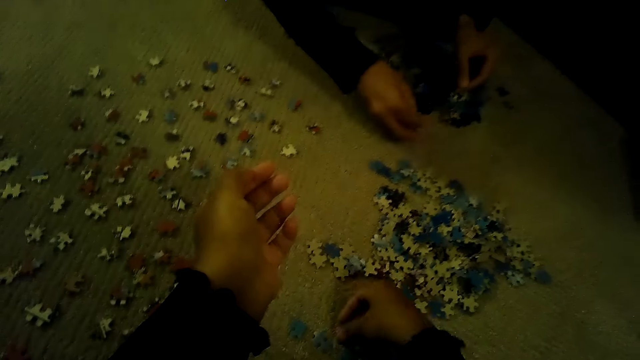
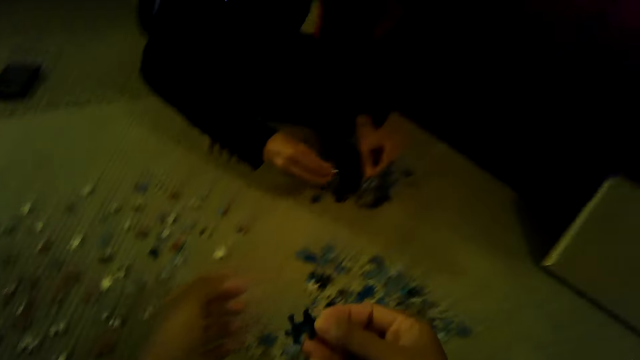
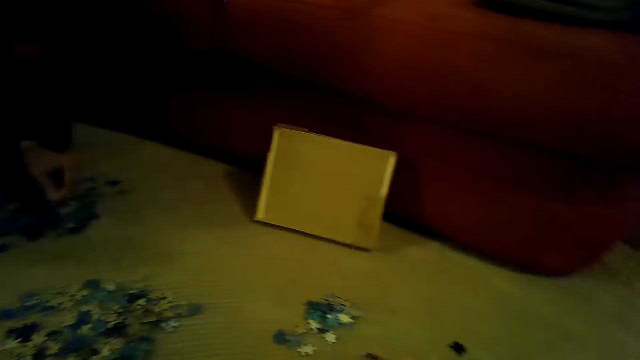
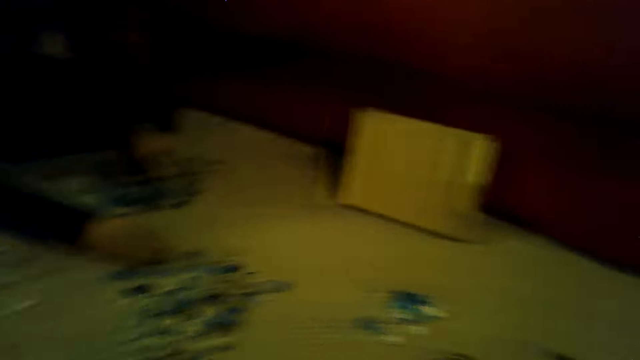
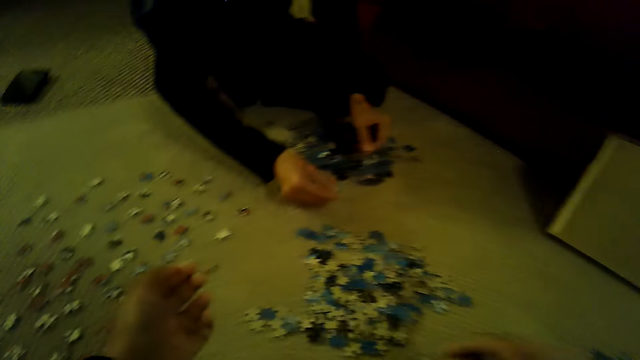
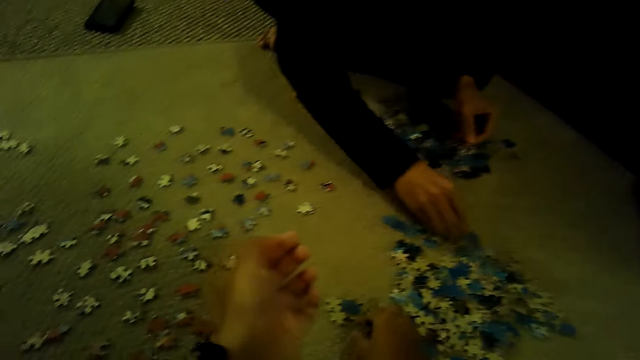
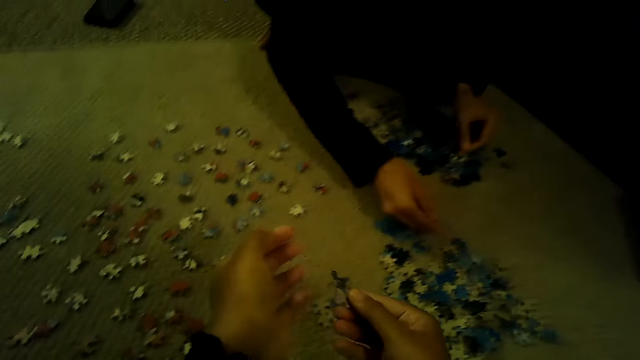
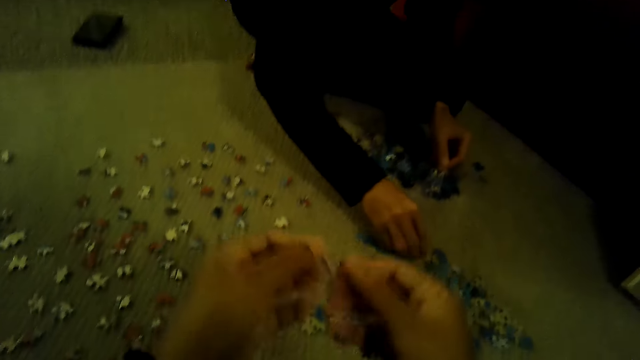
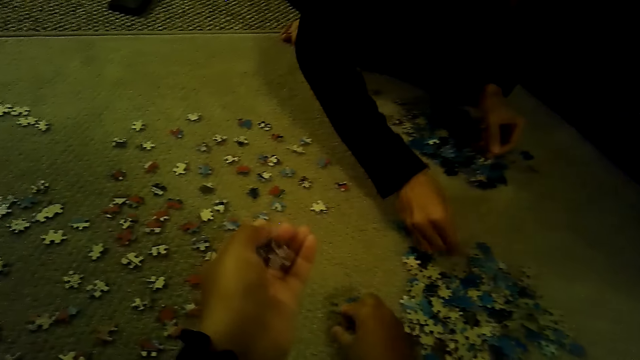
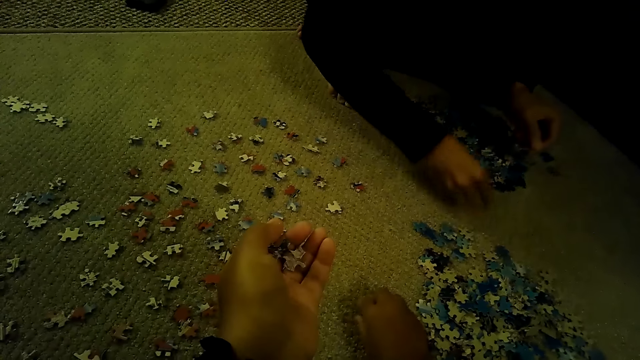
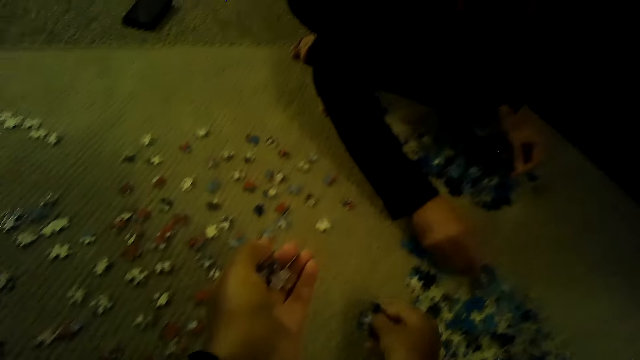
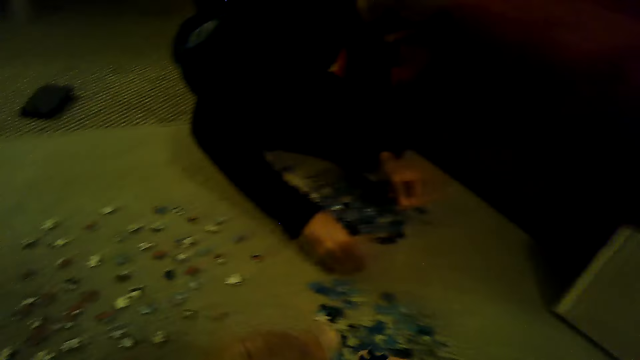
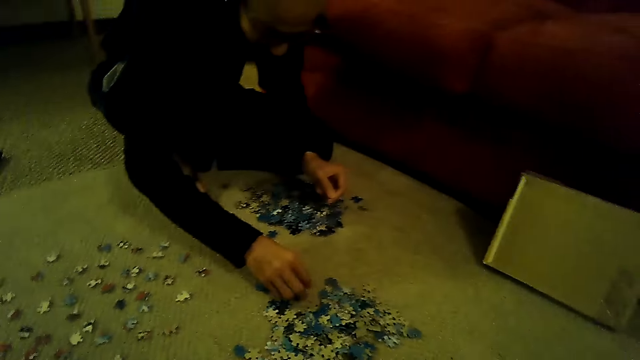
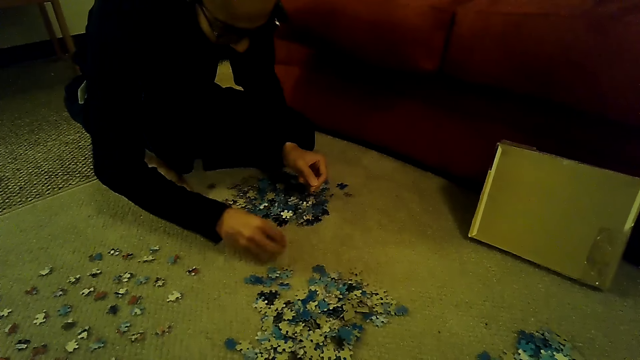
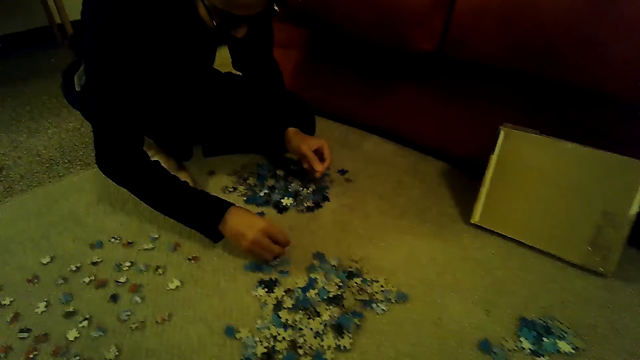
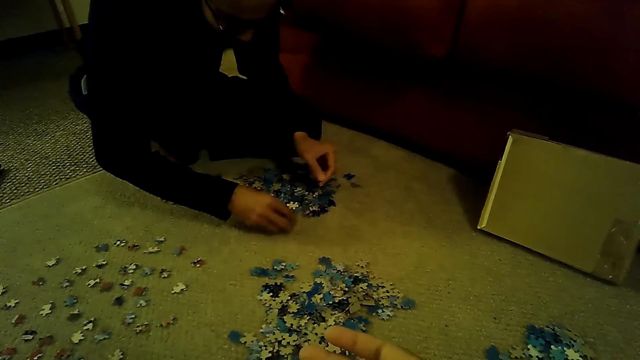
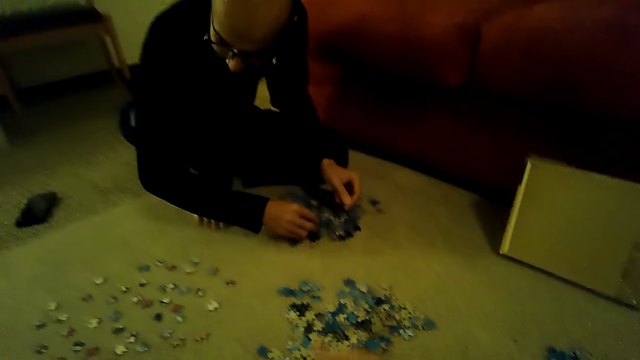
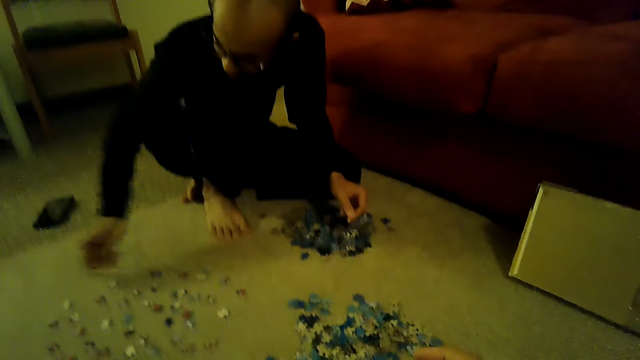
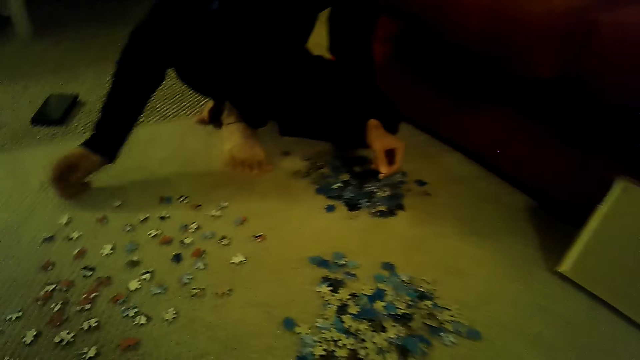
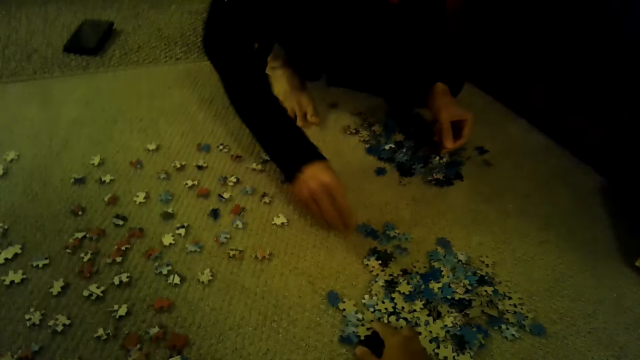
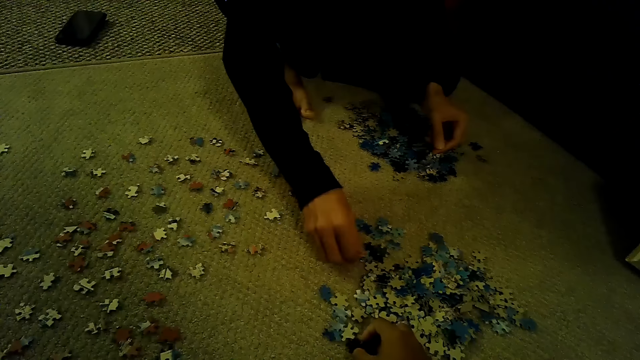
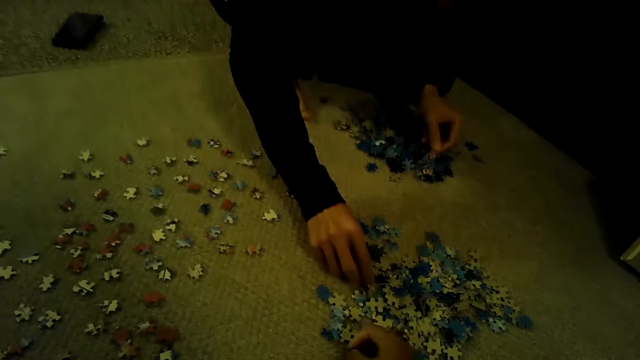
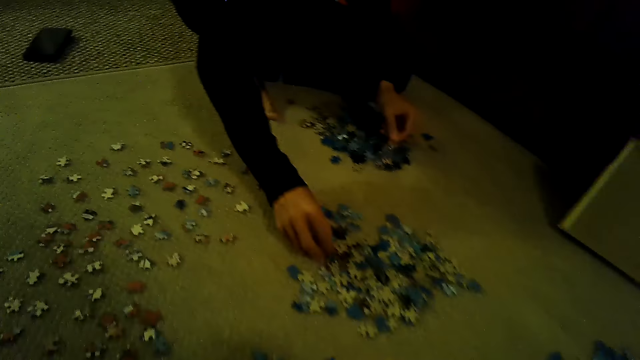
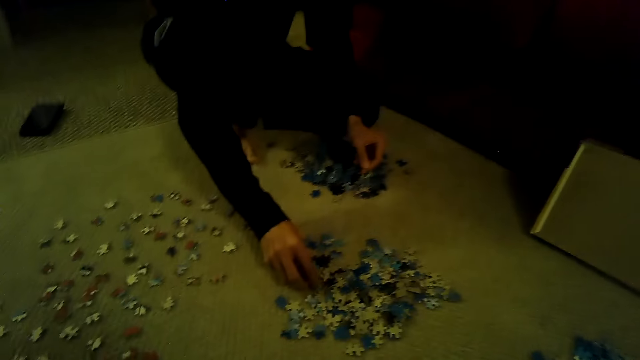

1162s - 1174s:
The camera wearer plays a jigsaw puzzle. A man swings the right hand. The man drops a piece of the jigsaw puzzle. The man swings the right hand. The man picks a piece of the jigsaw puzzle.

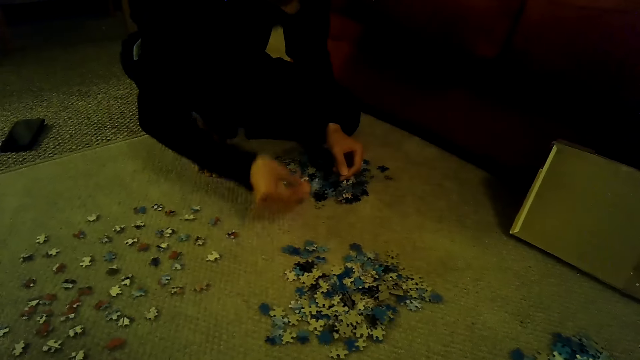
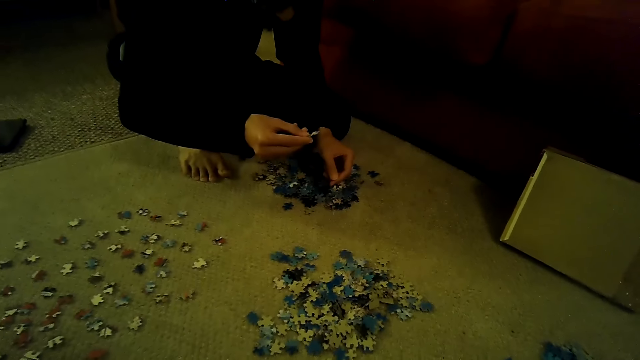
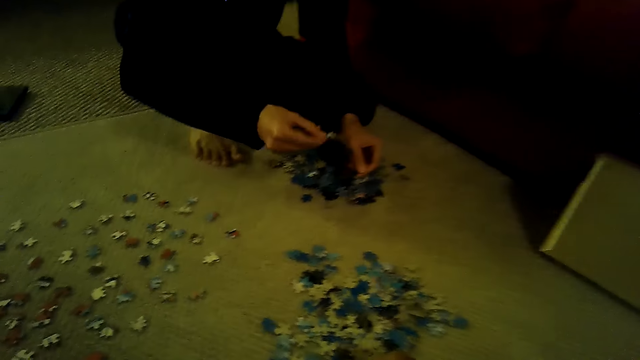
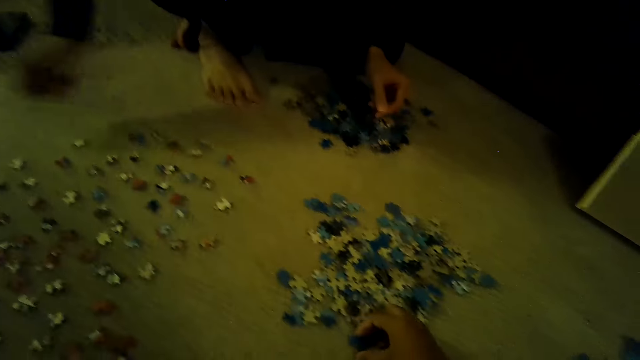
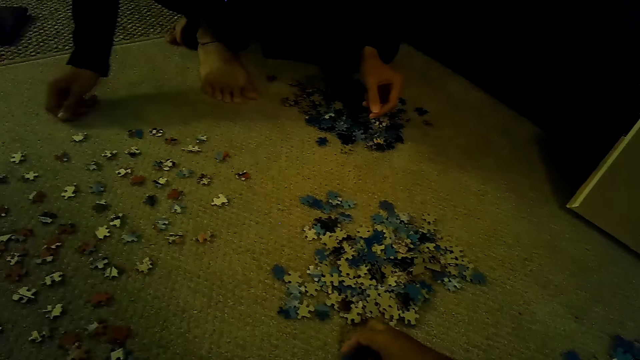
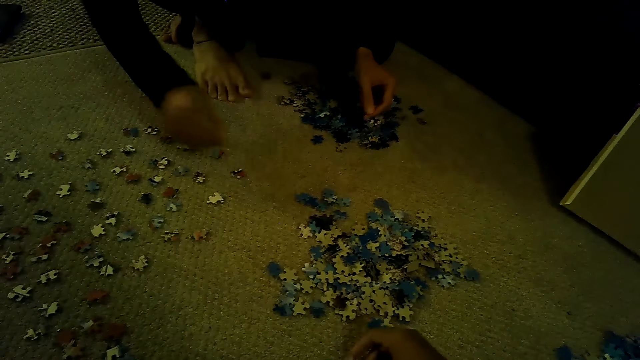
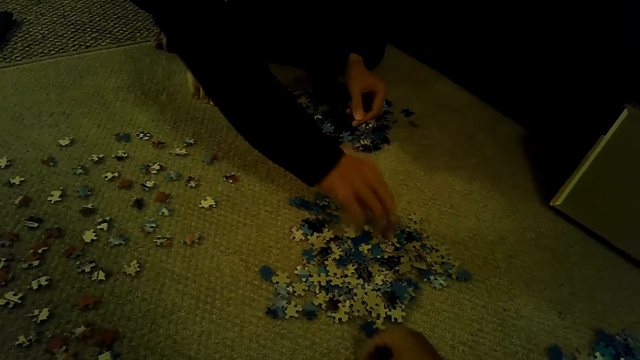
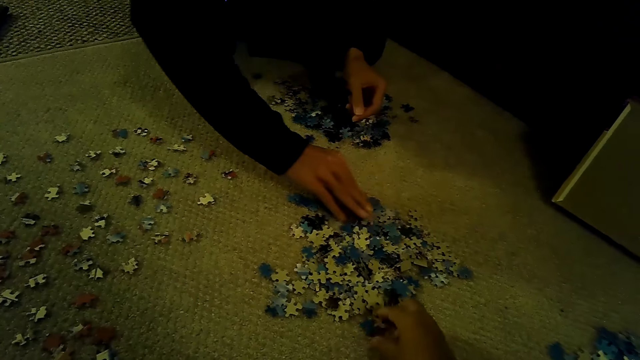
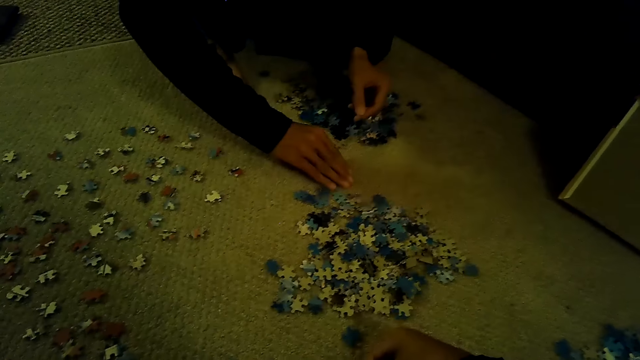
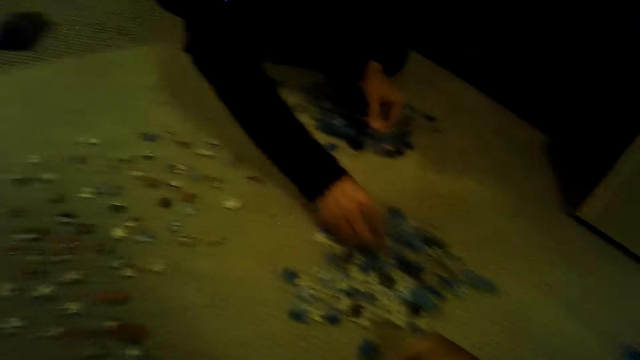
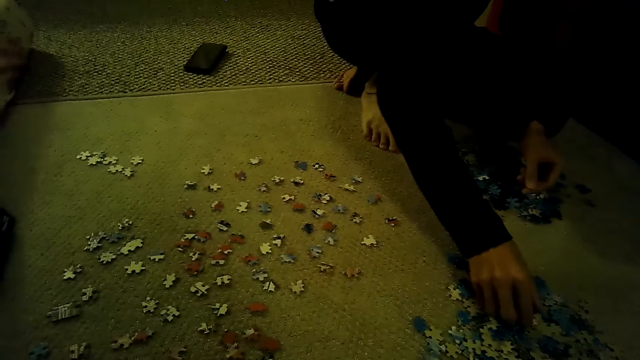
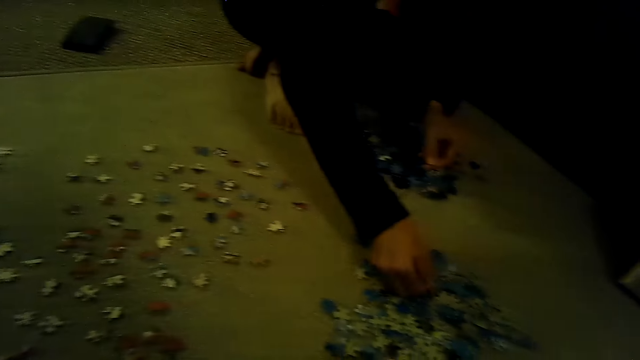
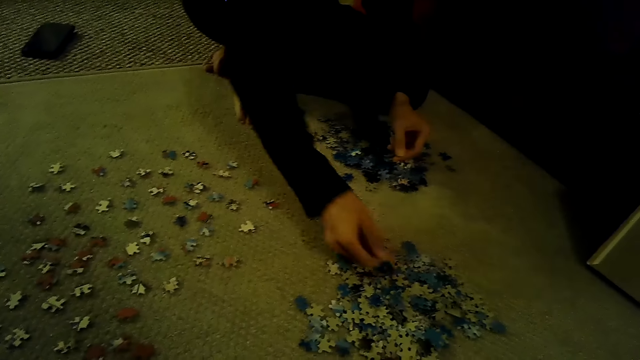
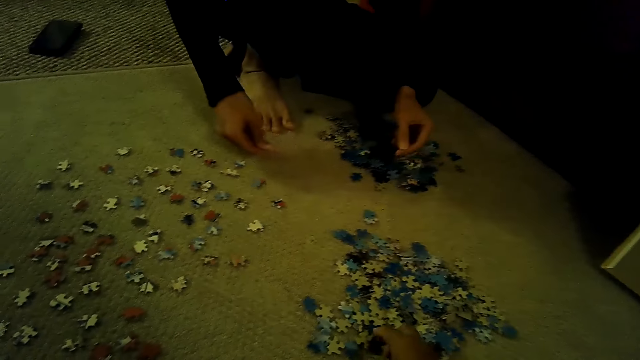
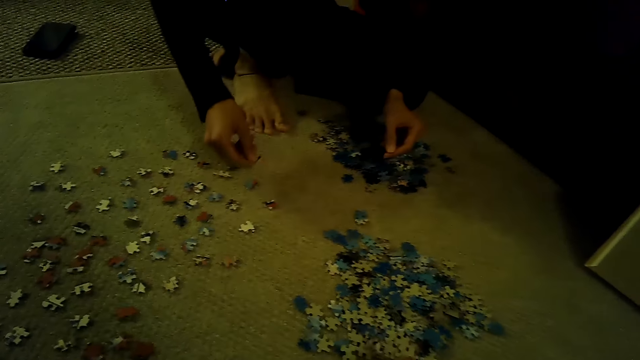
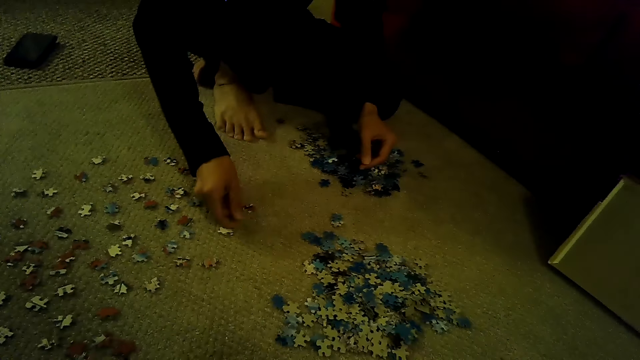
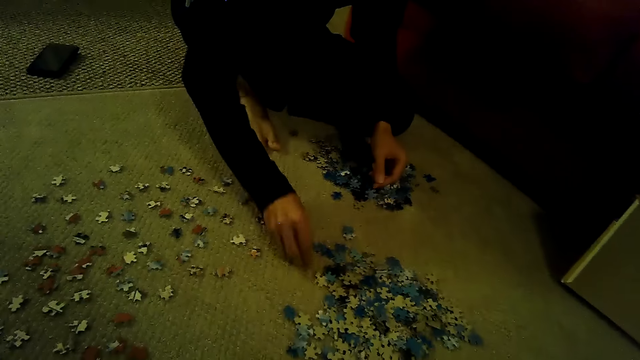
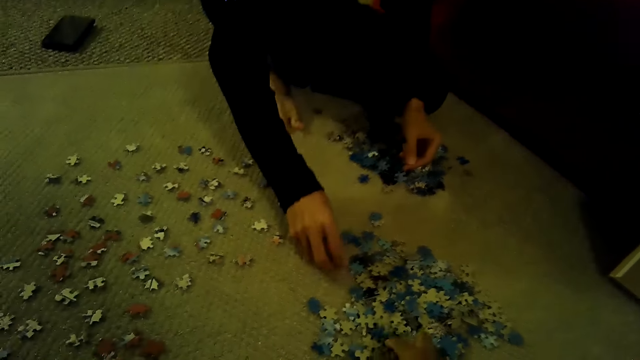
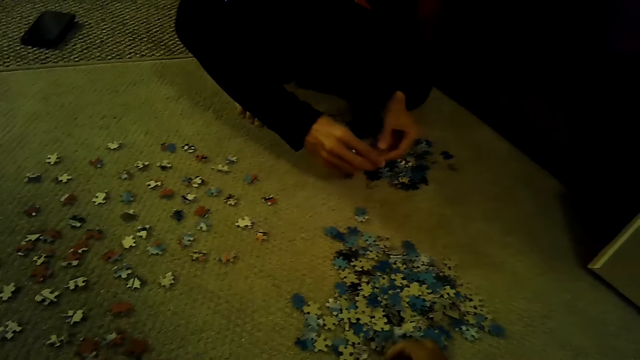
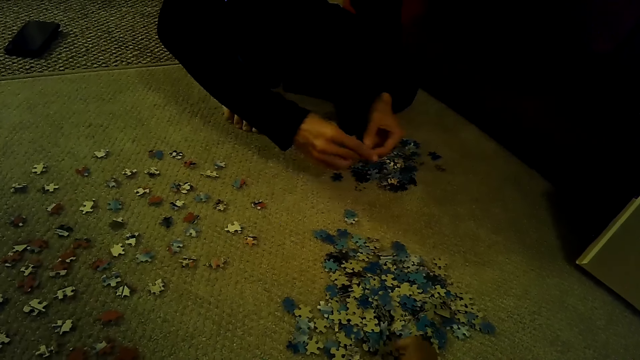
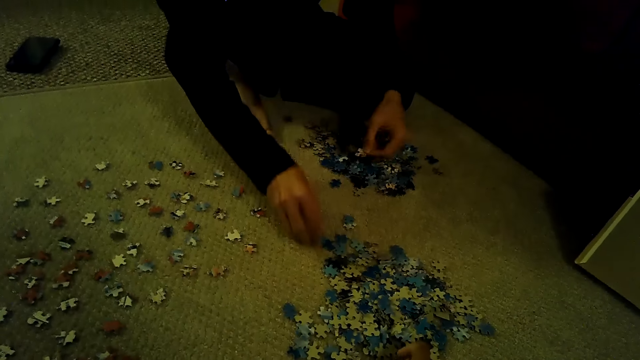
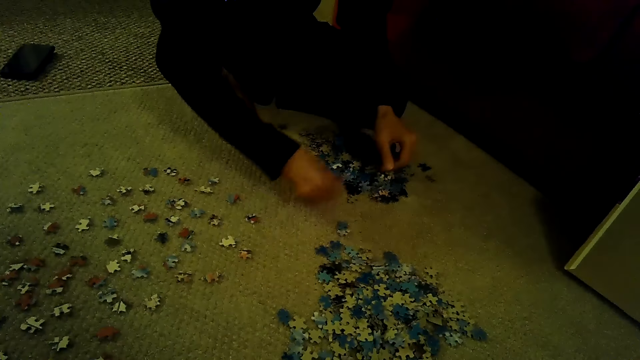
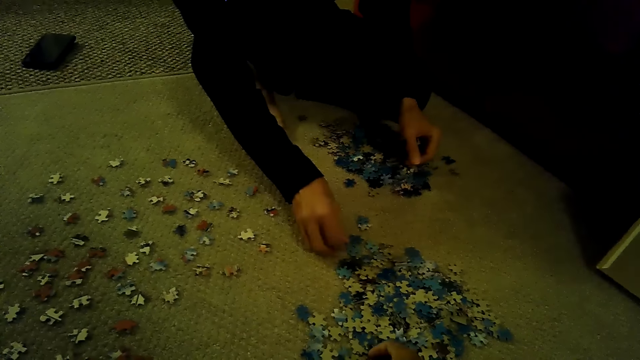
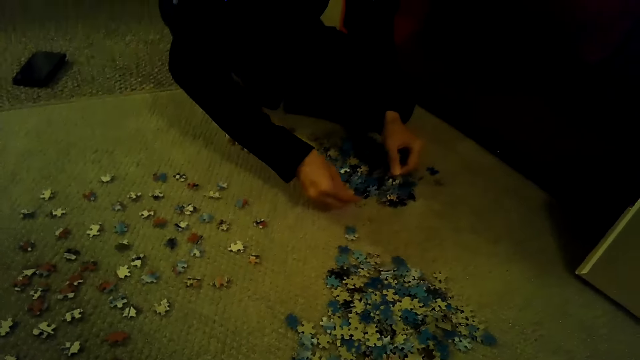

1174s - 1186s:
A man stares at the piece of a jigsaw puzzle. The man swings the right hand. The man drops a piece of the jigsaw puzzle. The man swings the right hand. The man plays the jigsaw puzzle. The man touches a piece of the jigsaw puzzle. The man picks a piece of the jigsaw puzzle. The camera wearer looks around. The man swings the right hand. The man drops a piece of the jigsaw puzzle. The man plays the jigsaw puzzle. The man picks a piece of the jigsaw puzzle. The man holds the piece of the jigsaw puzzle. The man drops a piece of the jigsaw puzzle. The man sorts the pieces of the jigsaw puzzle.
